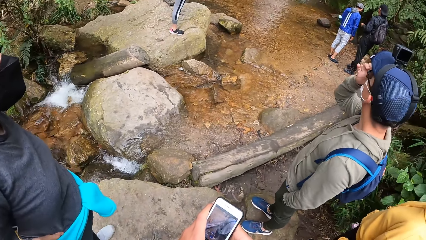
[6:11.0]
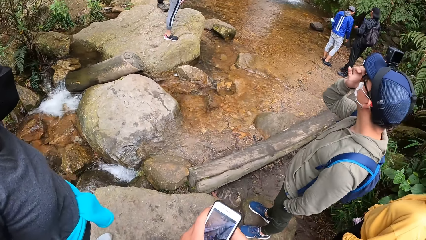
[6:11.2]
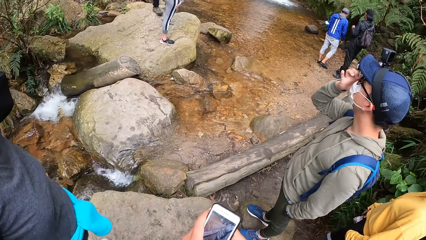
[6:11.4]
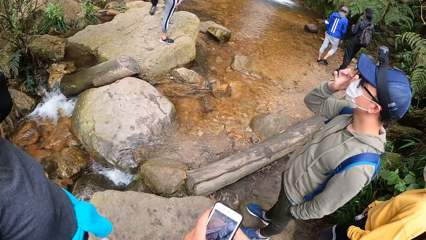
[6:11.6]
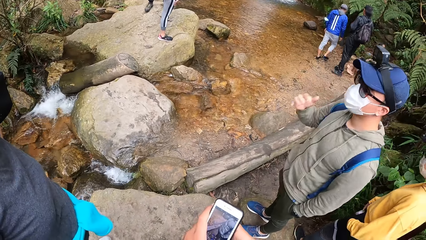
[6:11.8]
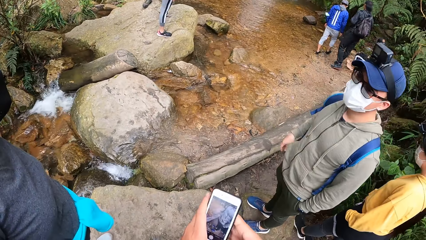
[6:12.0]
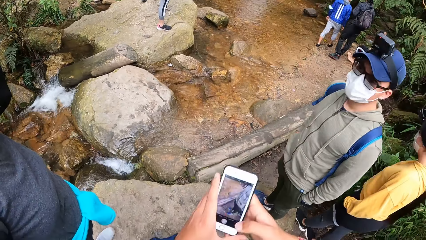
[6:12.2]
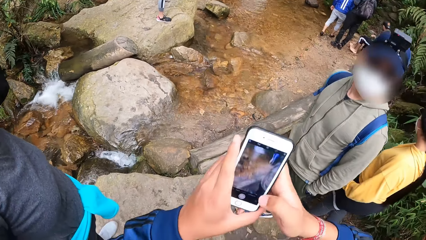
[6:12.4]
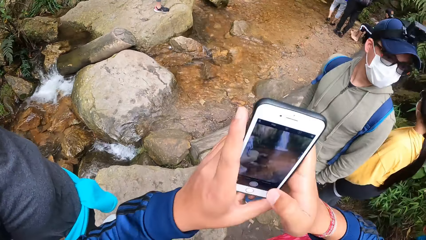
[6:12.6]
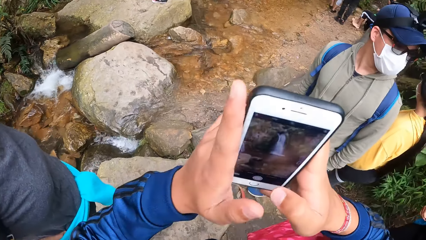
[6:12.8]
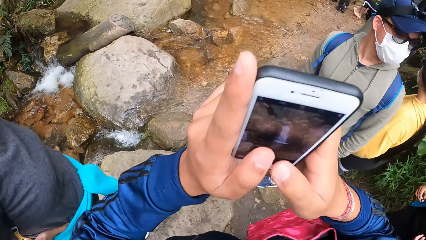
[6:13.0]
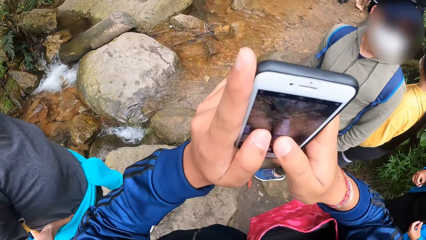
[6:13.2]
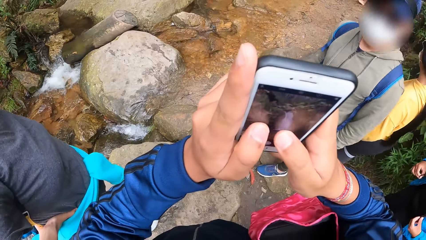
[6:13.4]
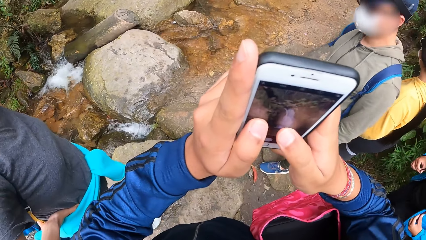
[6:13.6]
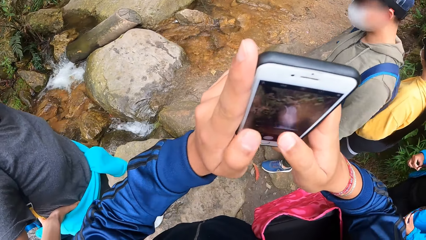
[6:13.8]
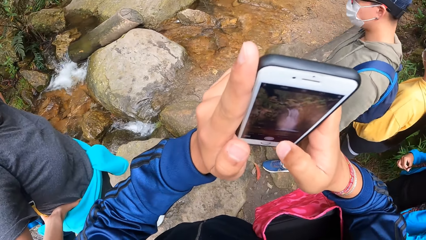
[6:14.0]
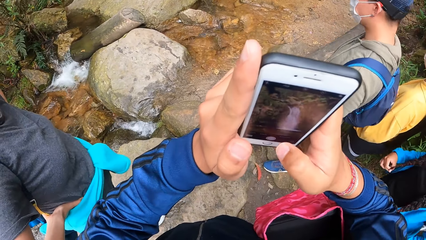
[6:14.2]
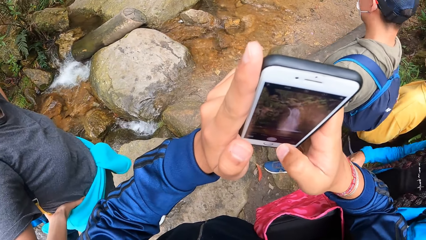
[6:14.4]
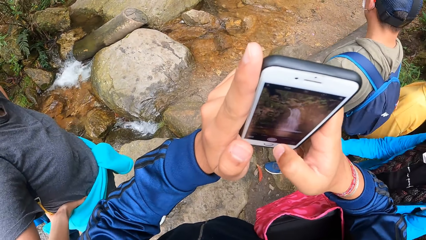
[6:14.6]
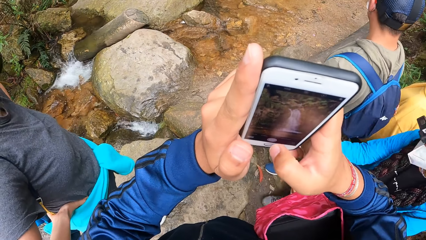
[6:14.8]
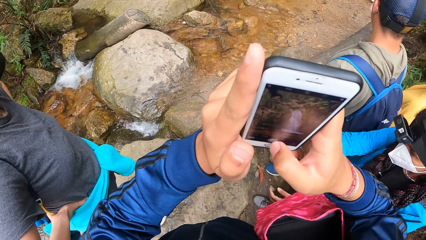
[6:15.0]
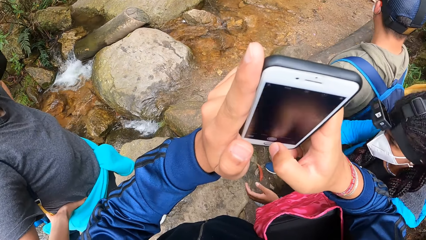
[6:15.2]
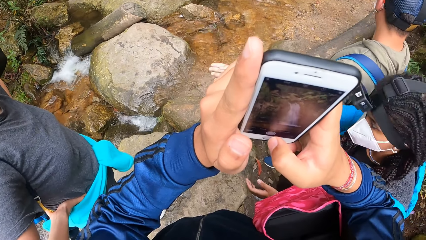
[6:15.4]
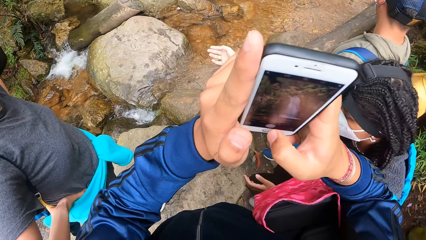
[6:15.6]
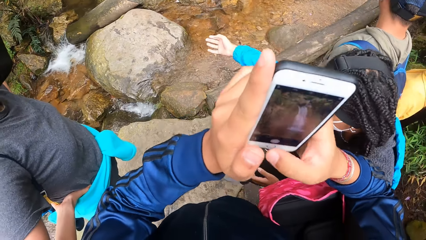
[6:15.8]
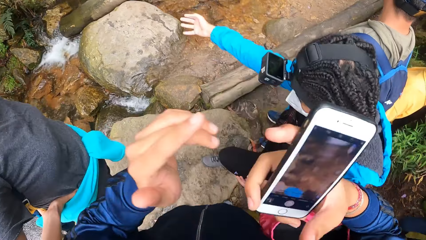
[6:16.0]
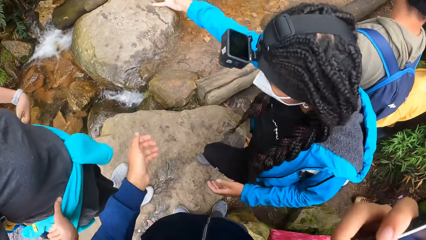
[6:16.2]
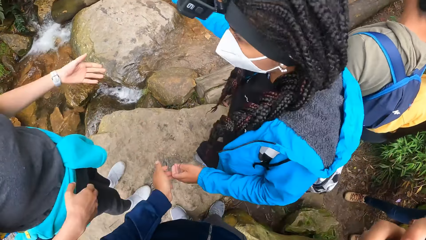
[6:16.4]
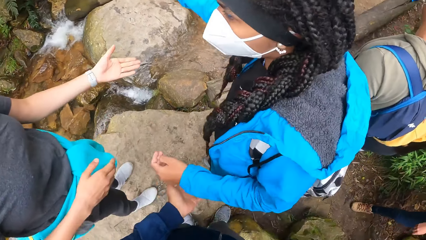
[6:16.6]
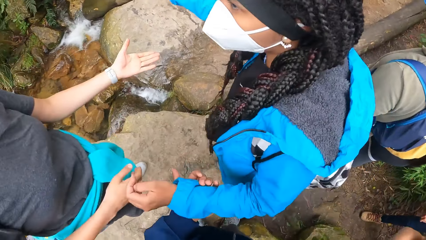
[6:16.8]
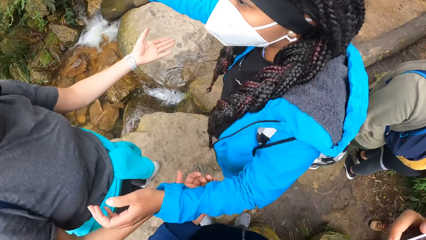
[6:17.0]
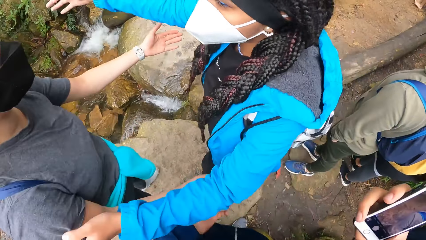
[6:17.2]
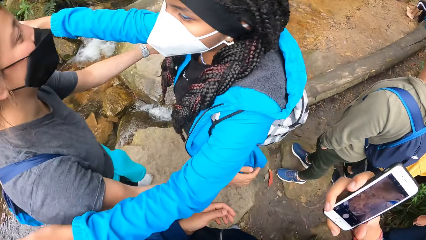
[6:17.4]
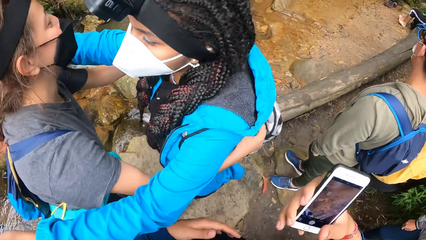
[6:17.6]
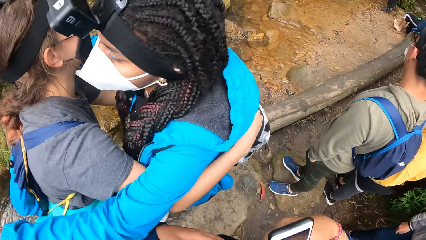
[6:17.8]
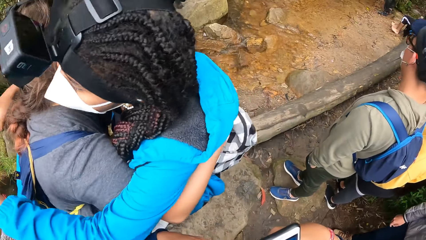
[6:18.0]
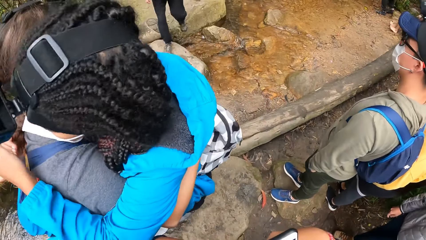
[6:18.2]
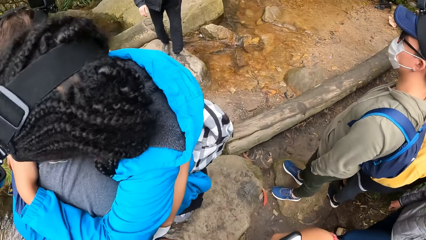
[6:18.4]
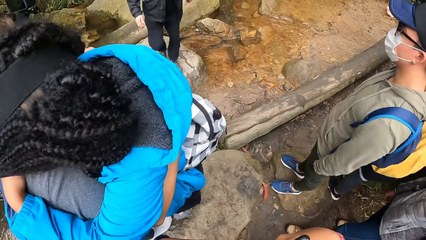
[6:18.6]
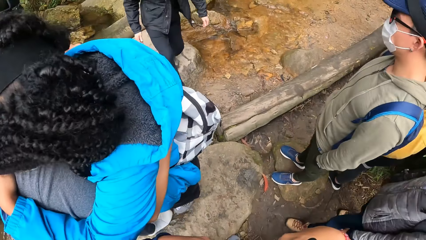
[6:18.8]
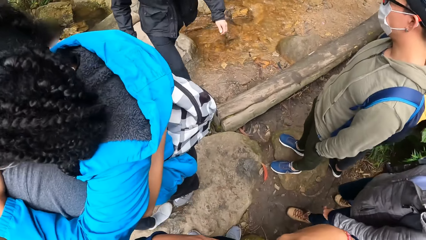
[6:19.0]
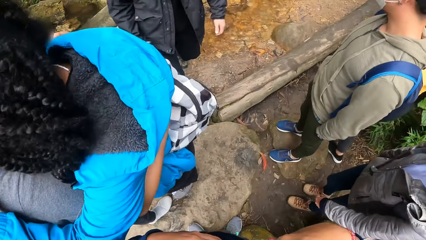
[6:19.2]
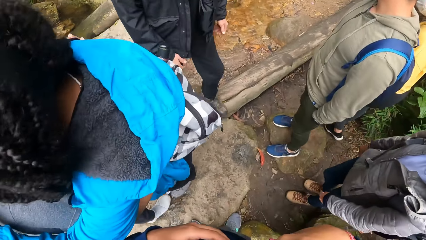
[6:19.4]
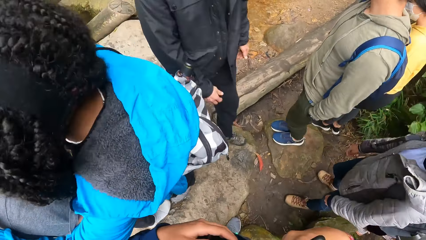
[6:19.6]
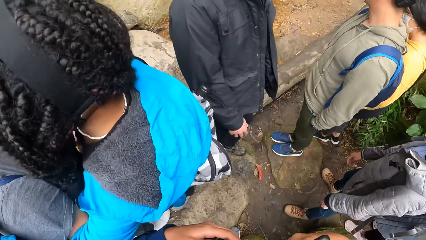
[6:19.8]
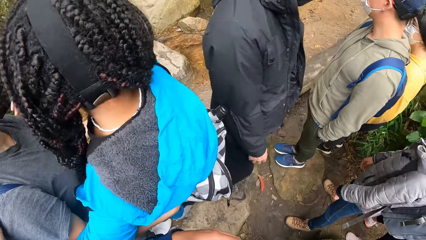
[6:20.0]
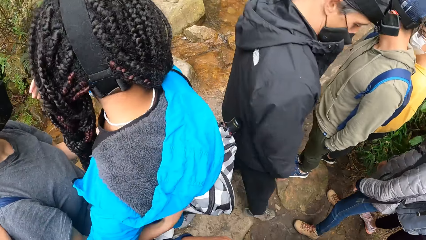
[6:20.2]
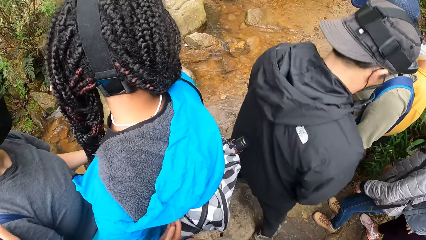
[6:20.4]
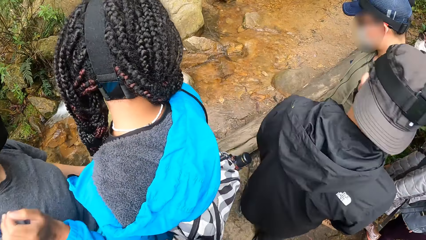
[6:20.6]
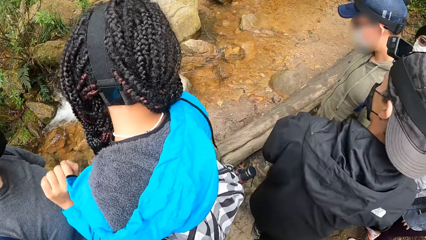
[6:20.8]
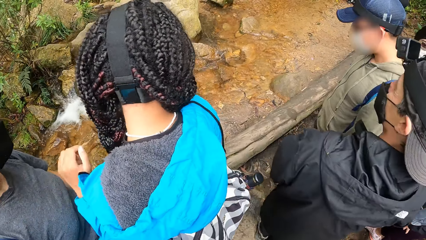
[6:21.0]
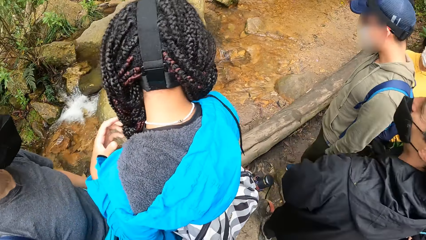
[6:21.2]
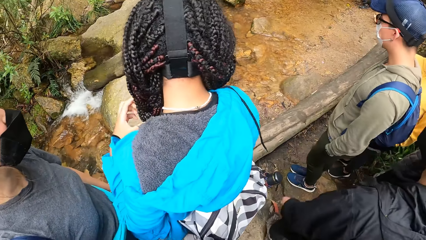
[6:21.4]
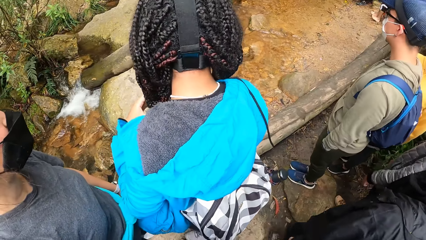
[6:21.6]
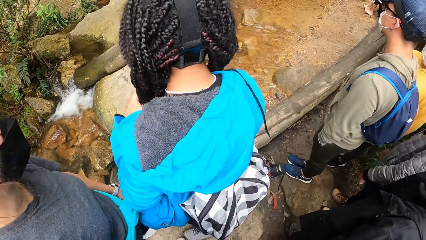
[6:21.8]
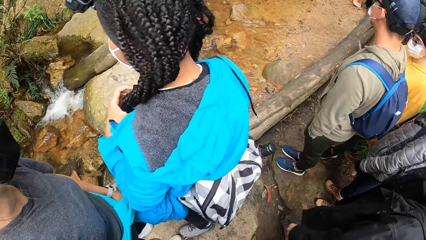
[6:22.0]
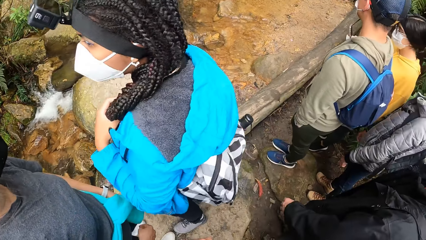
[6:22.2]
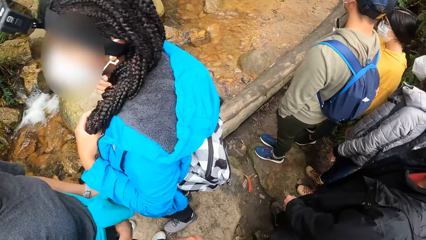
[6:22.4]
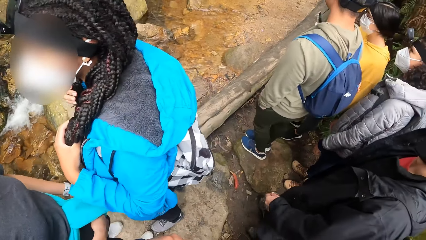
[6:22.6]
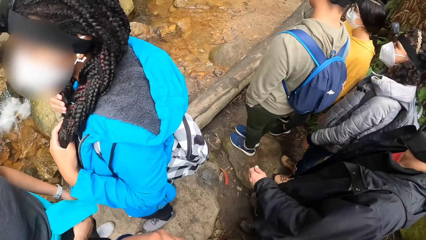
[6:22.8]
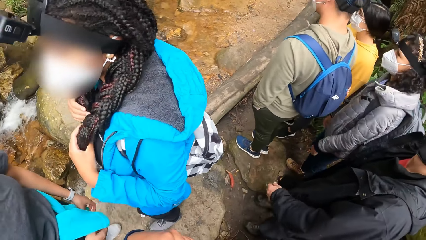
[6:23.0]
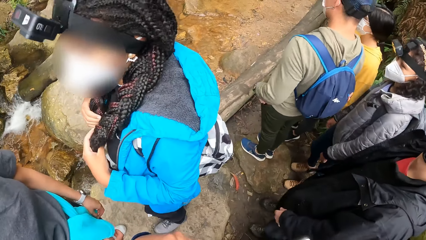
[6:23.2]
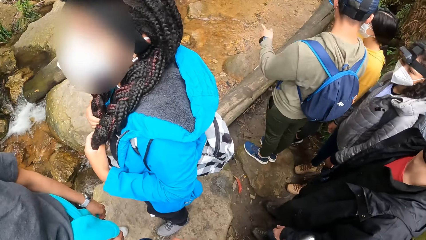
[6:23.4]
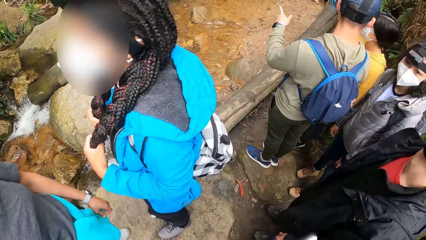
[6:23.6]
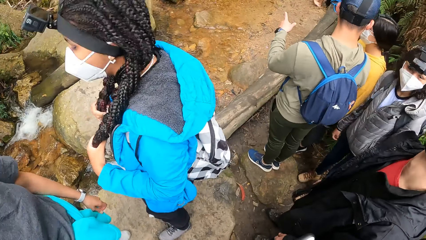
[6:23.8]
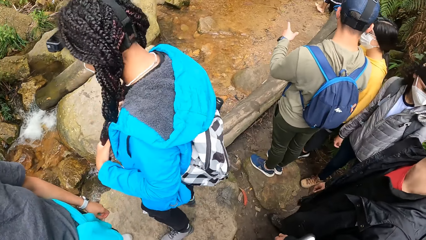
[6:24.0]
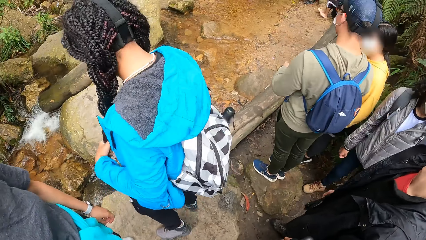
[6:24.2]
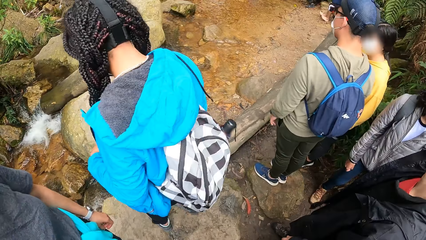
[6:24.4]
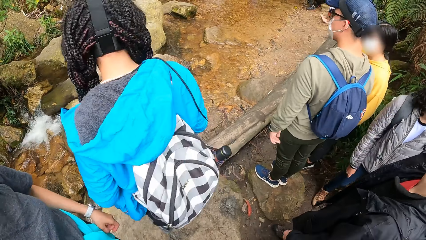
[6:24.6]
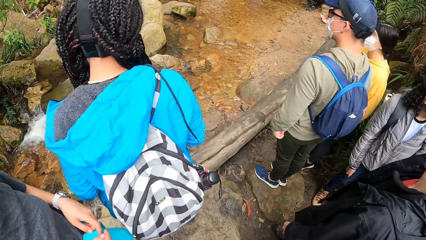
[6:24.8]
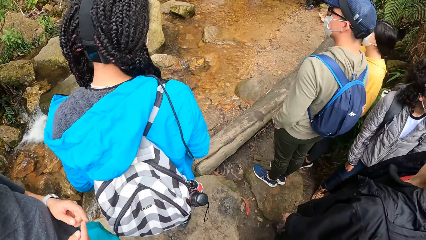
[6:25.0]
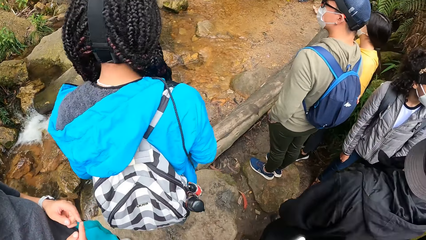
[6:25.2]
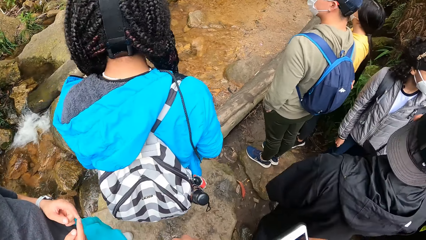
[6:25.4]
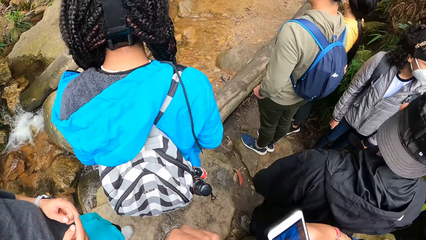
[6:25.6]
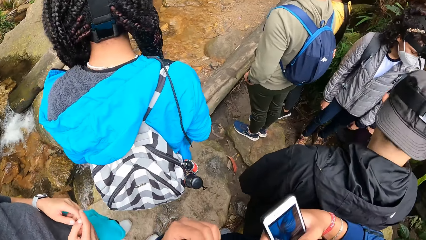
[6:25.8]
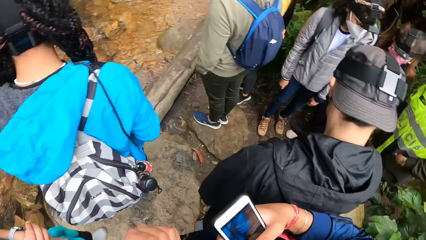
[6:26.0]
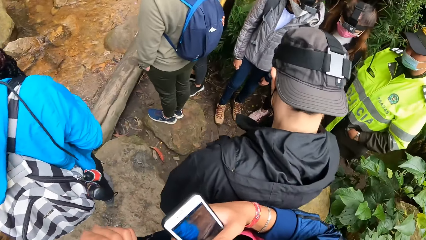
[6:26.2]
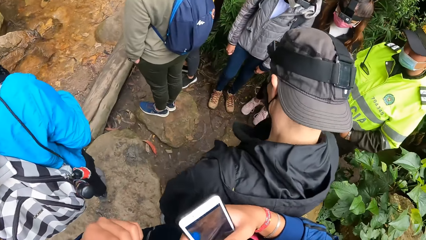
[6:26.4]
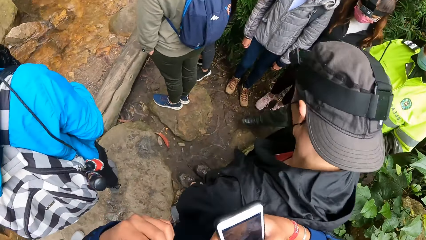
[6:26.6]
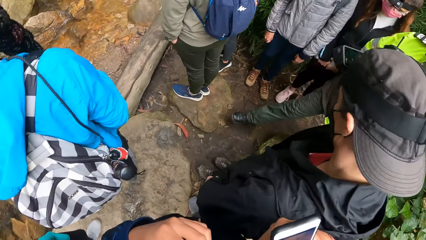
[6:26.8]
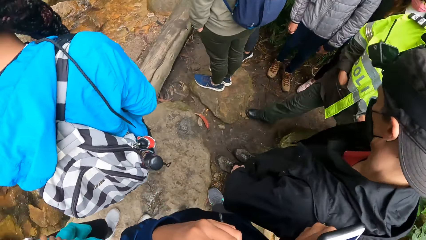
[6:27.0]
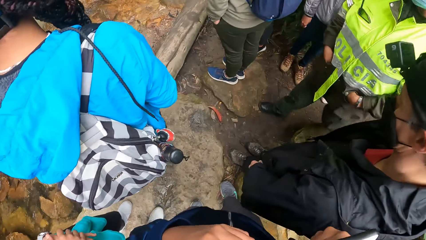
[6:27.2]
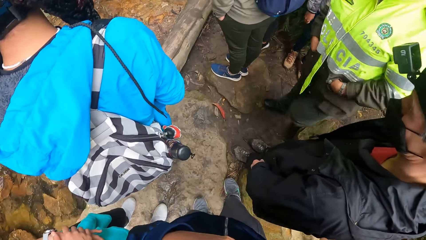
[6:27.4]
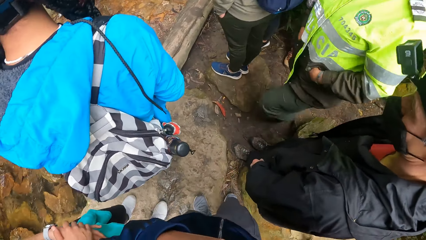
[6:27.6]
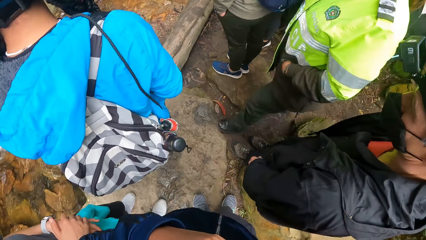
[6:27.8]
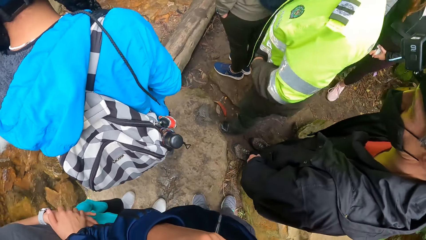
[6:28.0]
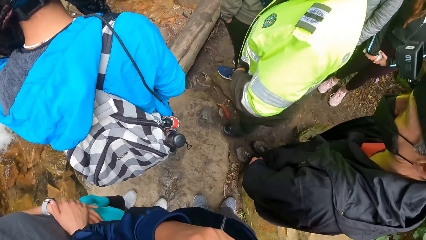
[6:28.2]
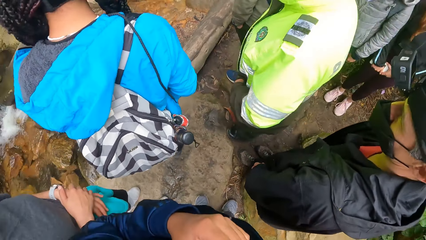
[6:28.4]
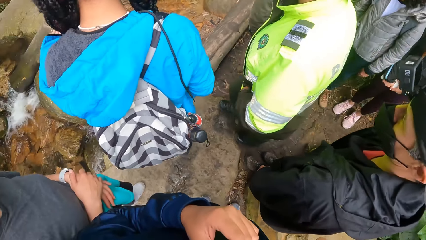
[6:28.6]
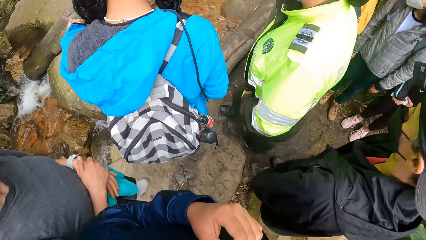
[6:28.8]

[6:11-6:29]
A man touches a camera on his head with his right hand. The camera wearer takes a picture with the phone in both hands. A woman hugs the woman. Another man walks towards the rock. The first man points at a stream with his right hand. The first woman interacts with the other woman. Another woman walks towards the stream. The camera wearer holds the phone.
